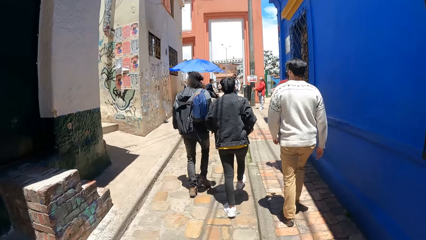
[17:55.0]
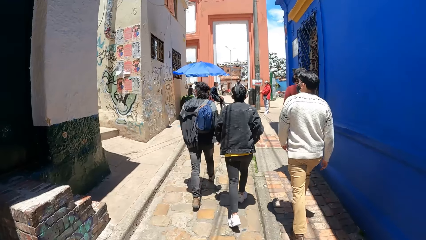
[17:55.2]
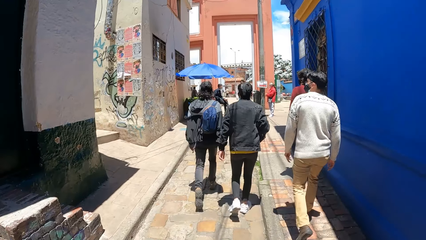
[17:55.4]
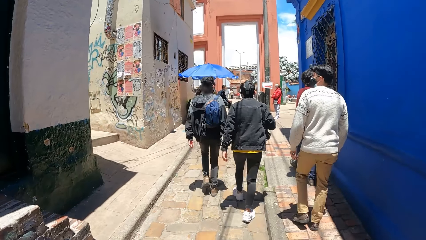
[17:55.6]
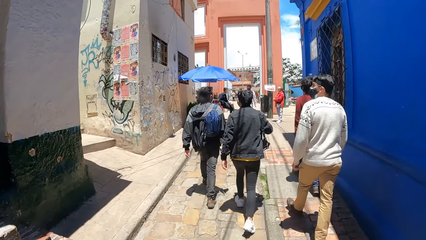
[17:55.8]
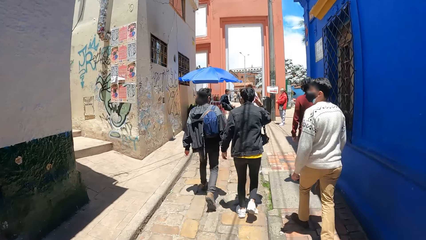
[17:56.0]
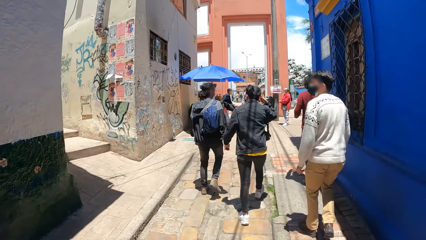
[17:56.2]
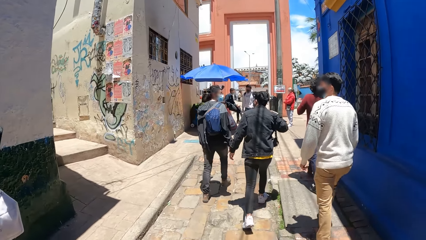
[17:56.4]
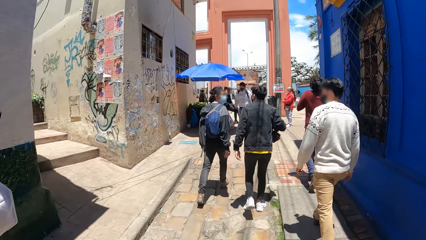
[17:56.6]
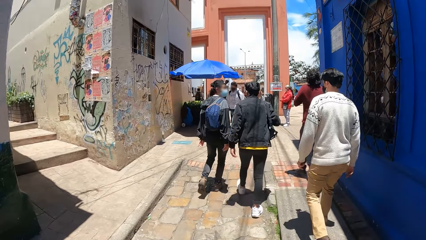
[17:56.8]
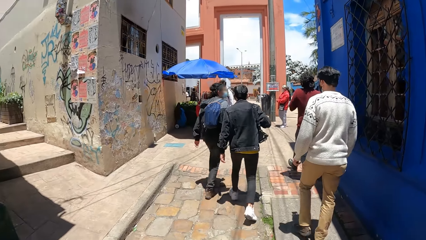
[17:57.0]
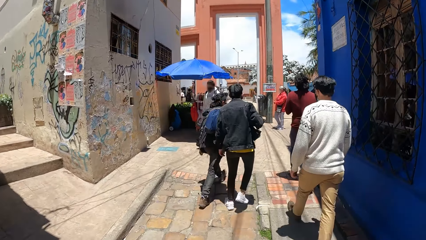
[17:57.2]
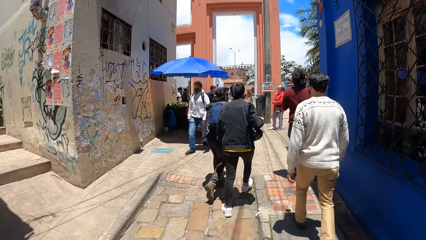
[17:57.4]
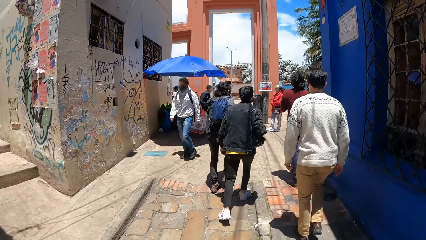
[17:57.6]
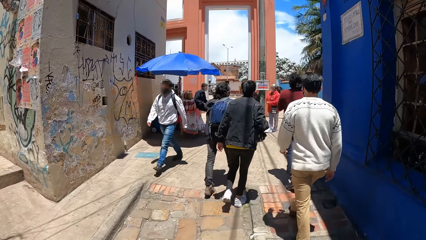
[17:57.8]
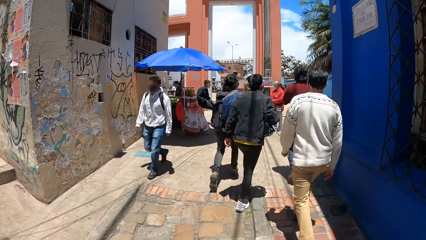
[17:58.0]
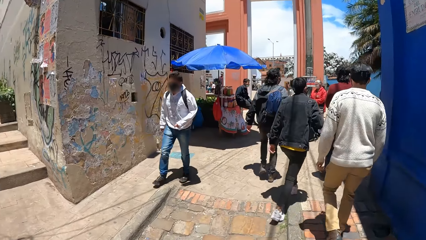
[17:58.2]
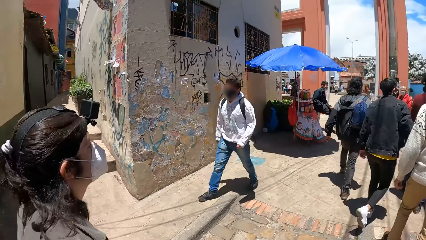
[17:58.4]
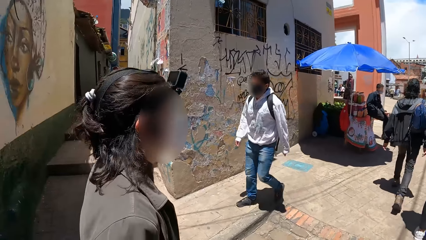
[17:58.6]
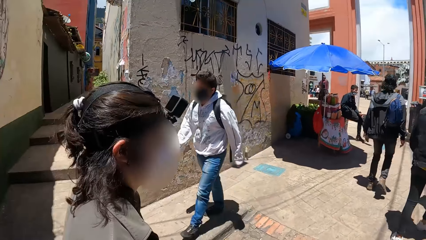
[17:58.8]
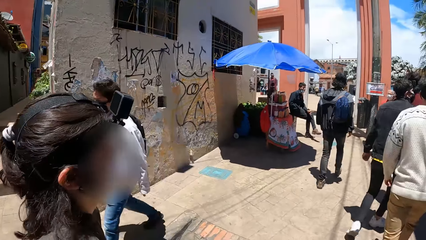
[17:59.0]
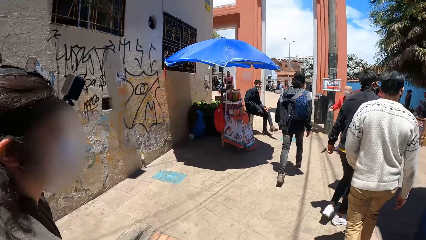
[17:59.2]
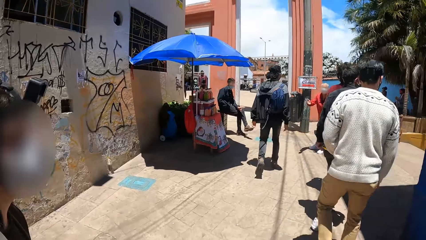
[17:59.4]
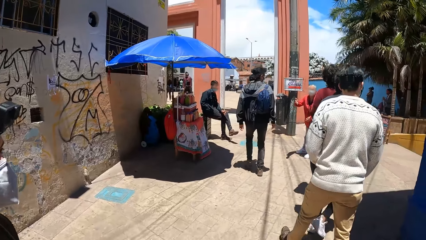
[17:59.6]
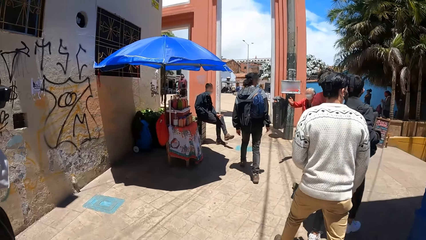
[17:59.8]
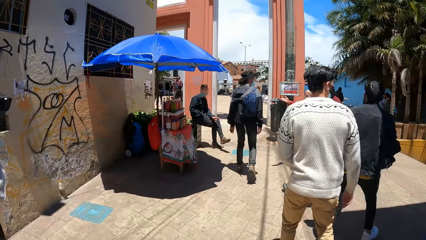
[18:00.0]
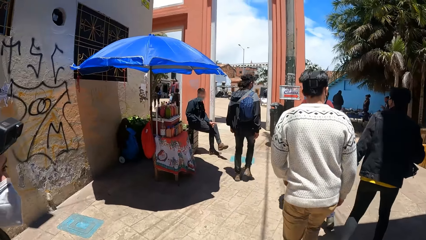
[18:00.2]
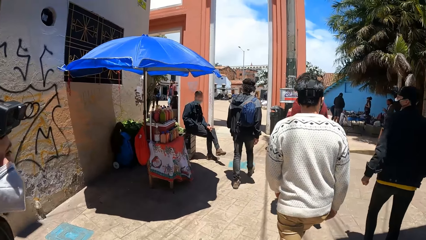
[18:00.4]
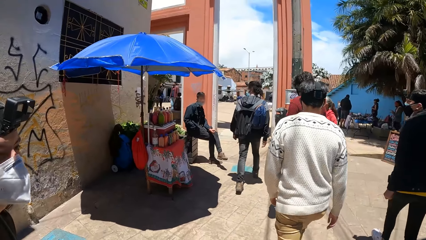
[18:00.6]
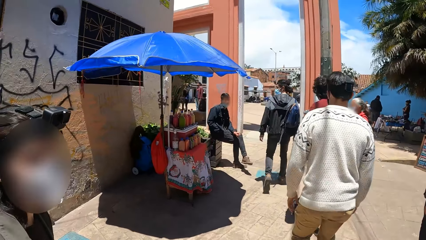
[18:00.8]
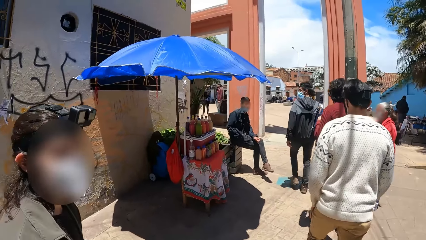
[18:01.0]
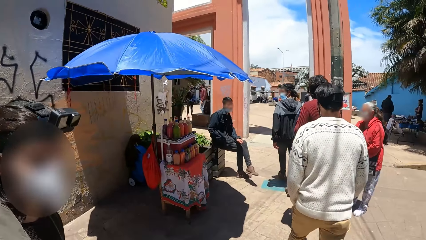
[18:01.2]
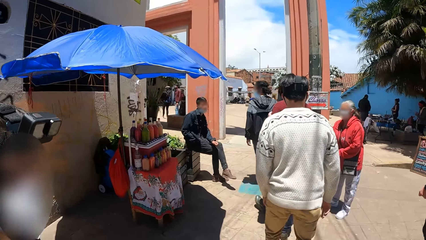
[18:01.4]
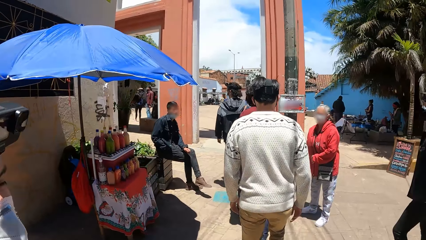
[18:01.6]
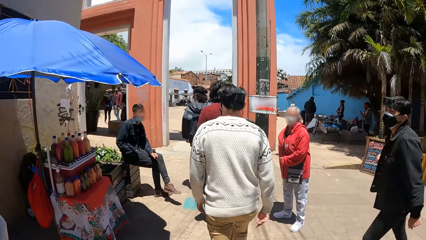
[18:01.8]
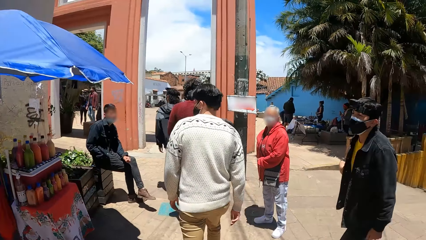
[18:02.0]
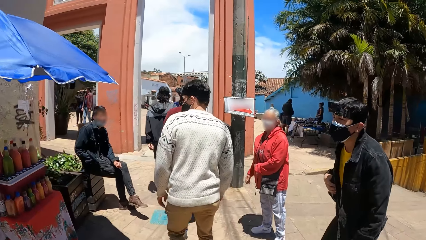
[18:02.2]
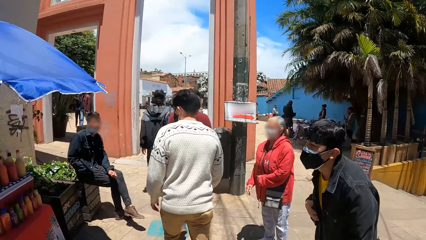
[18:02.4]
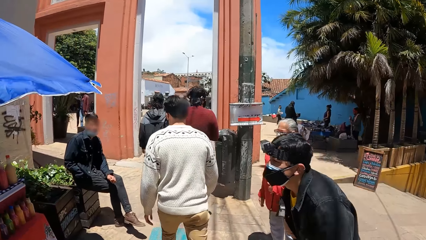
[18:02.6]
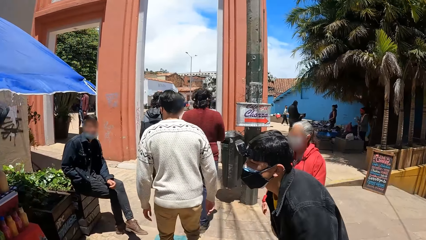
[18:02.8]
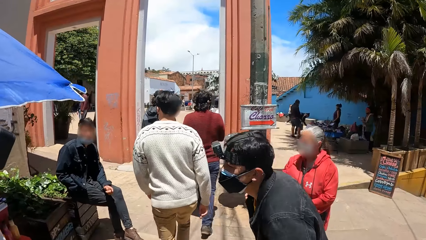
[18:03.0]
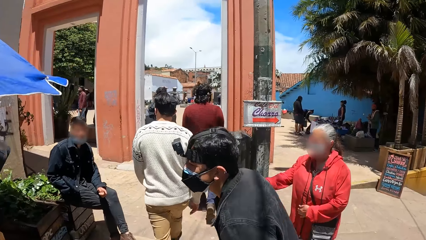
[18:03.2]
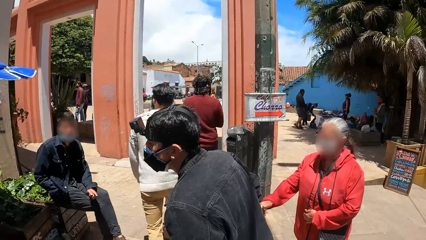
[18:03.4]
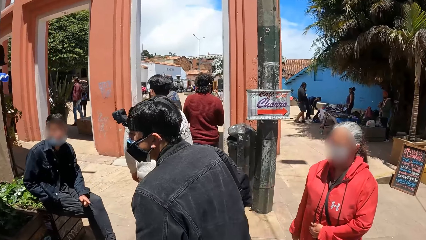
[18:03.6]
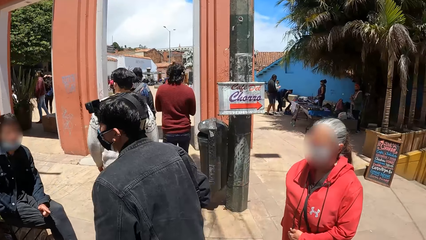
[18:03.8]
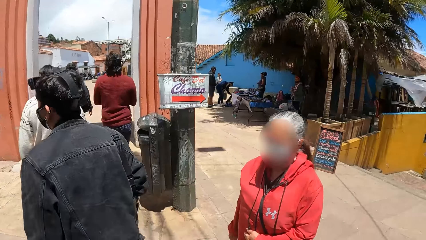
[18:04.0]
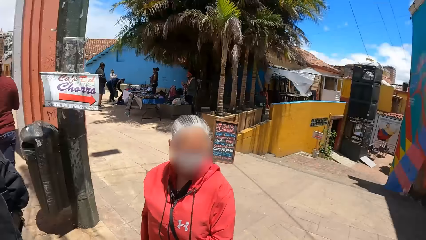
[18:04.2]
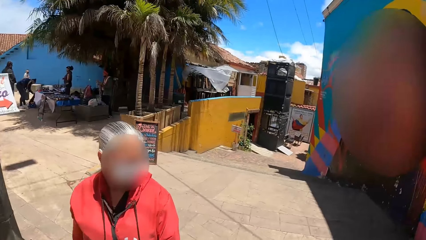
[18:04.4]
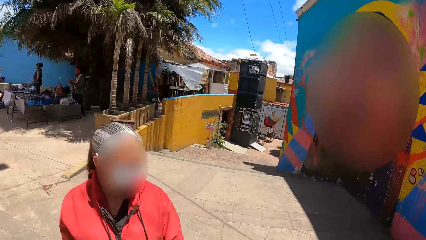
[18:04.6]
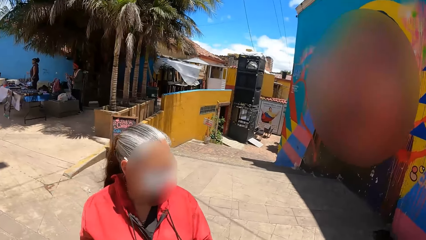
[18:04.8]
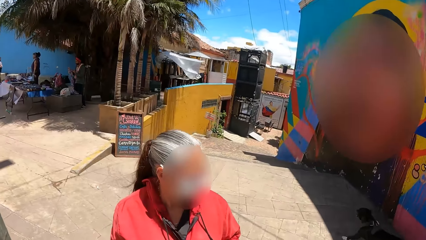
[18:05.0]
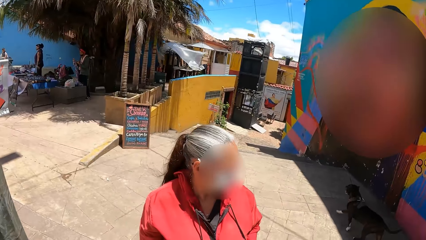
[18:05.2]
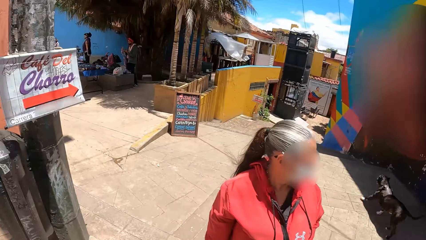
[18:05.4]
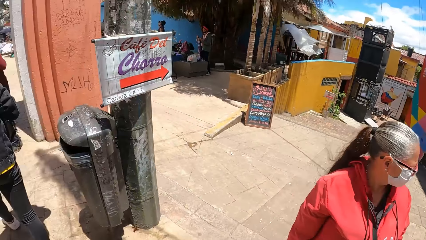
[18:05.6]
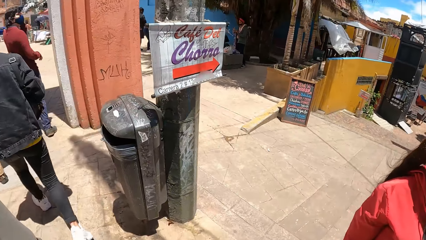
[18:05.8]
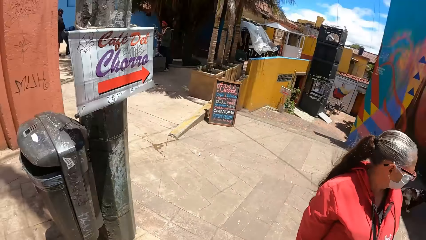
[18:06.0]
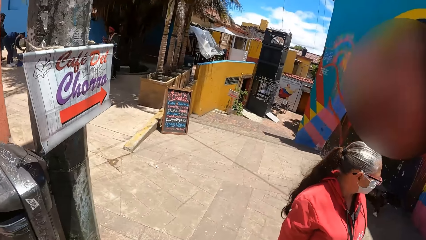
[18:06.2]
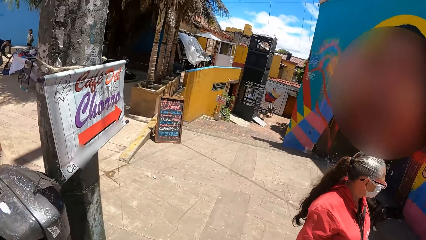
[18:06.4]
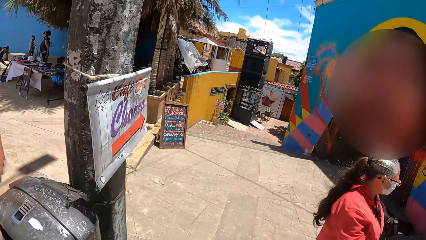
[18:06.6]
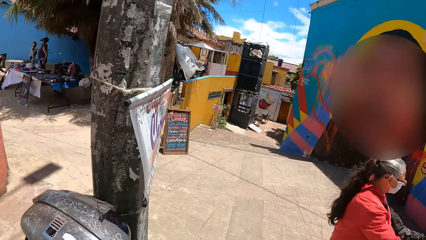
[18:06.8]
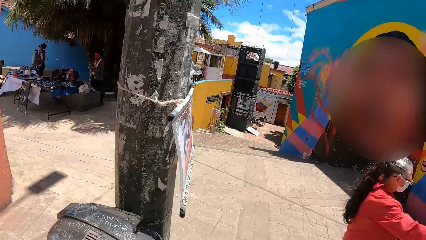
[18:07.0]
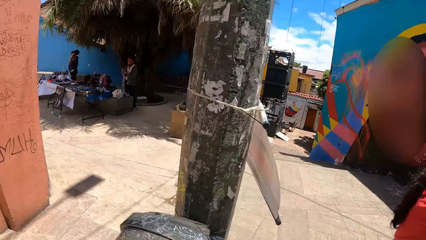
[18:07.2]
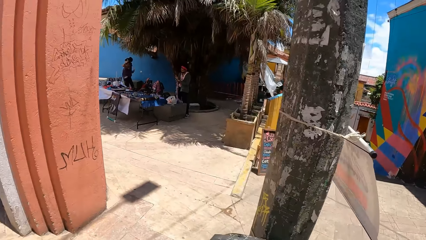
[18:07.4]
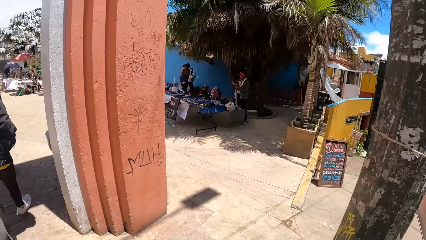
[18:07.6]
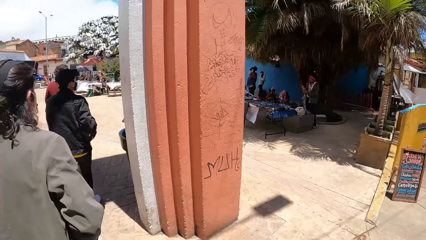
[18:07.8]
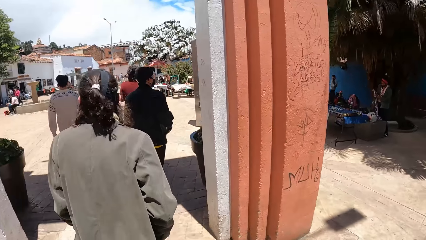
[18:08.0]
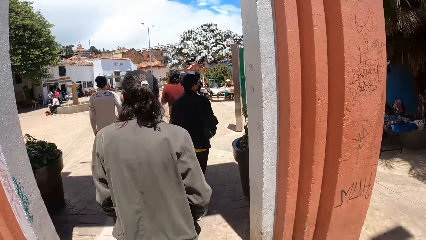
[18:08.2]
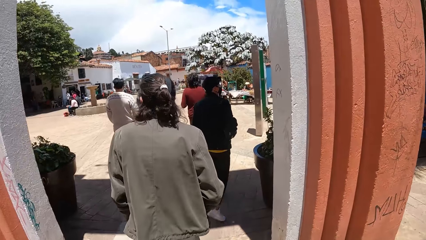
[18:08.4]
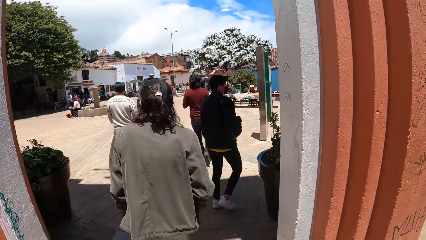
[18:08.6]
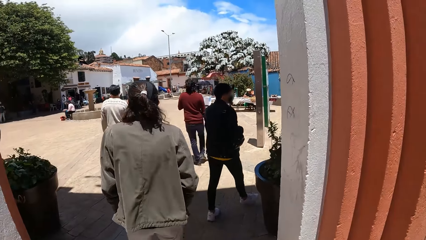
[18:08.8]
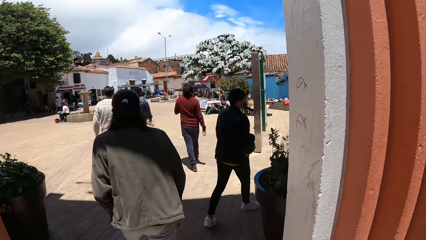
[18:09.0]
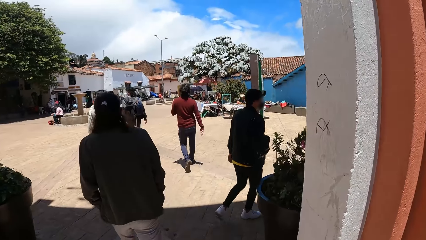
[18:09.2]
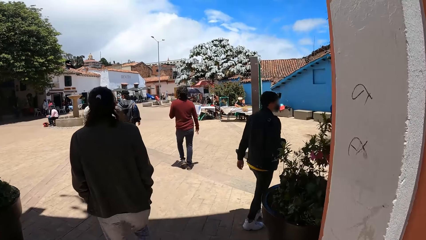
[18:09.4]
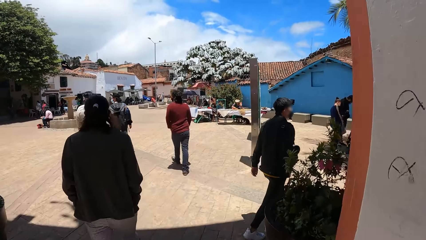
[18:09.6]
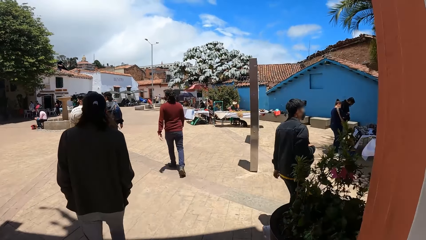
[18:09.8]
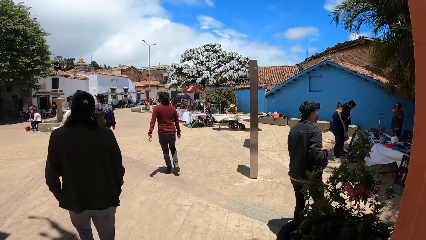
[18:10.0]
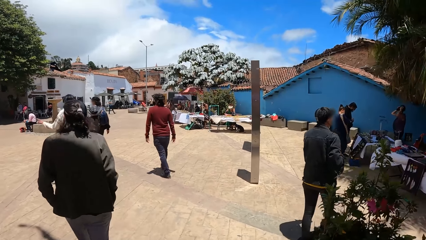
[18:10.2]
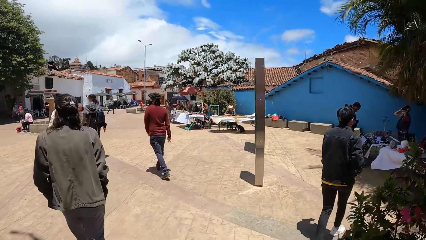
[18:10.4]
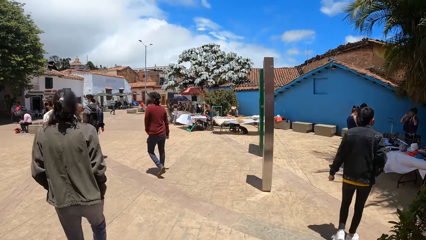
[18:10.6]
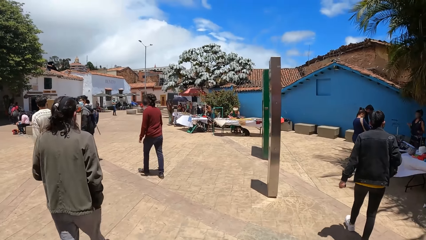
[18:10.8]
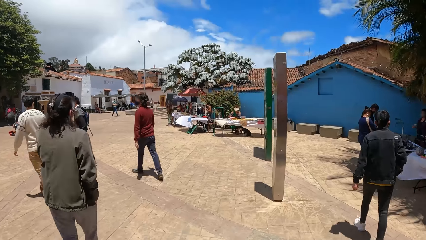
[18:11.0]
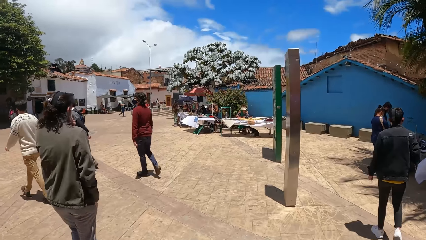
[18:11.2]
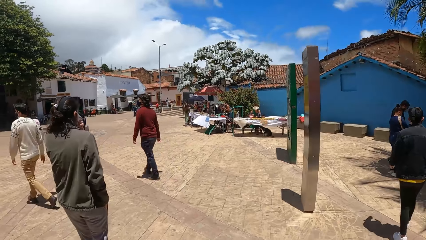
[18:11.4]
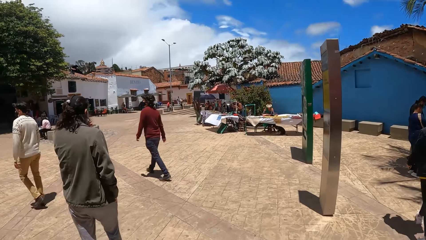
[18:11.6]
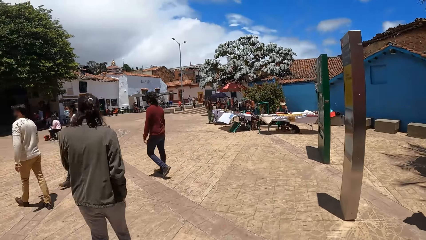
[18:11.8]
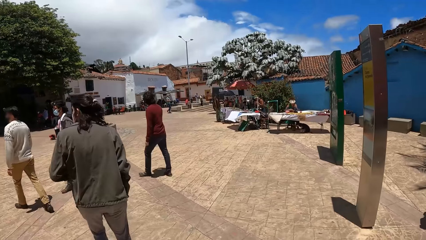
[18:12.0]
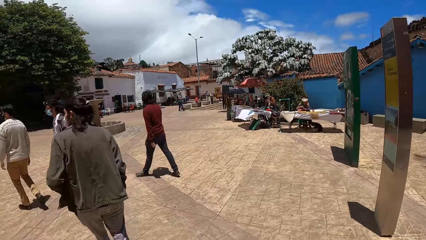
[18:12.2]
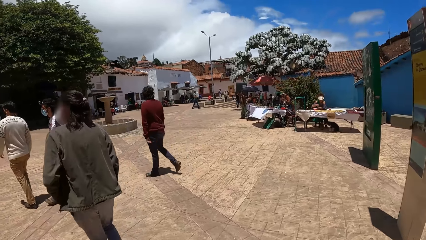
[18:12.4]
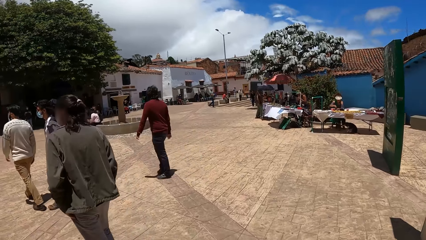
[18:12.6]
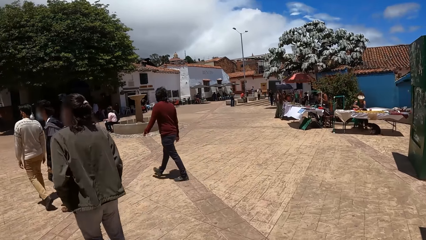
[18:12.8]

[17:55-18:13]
The camera wearer walks past a man in a white hoodie. They walk past a woman in a red hoodie.
